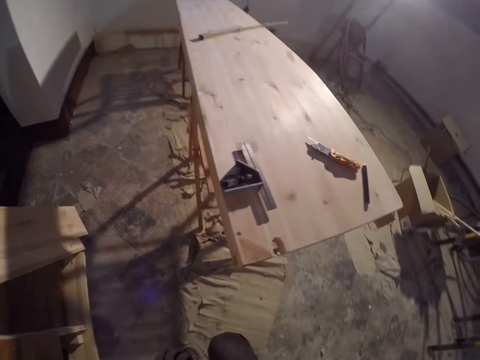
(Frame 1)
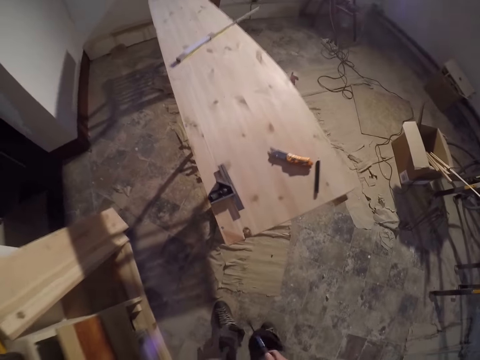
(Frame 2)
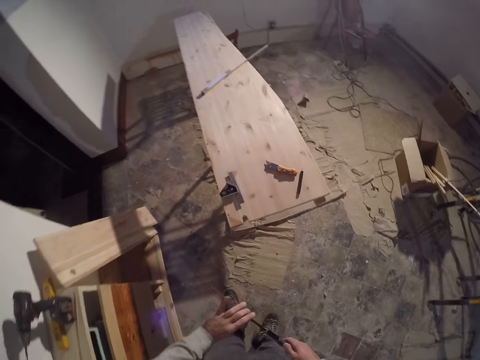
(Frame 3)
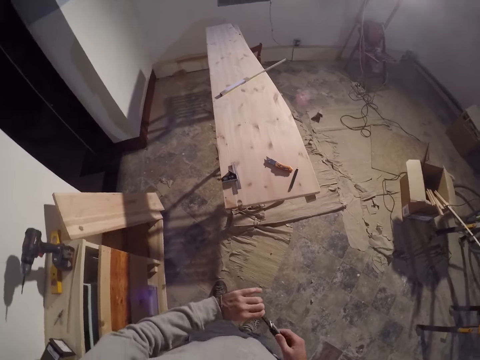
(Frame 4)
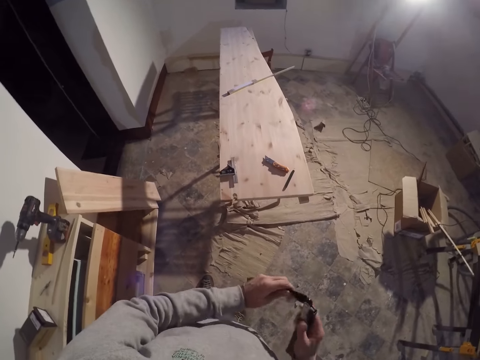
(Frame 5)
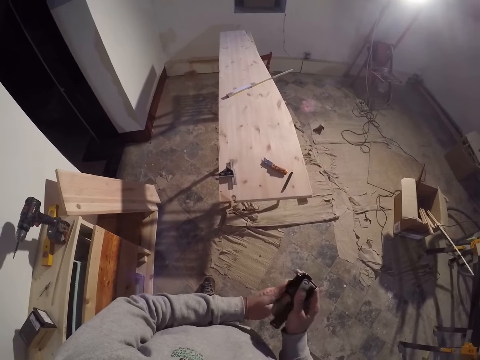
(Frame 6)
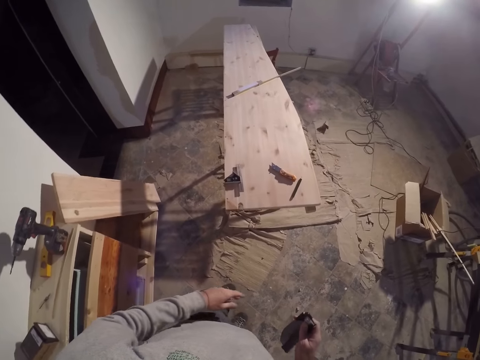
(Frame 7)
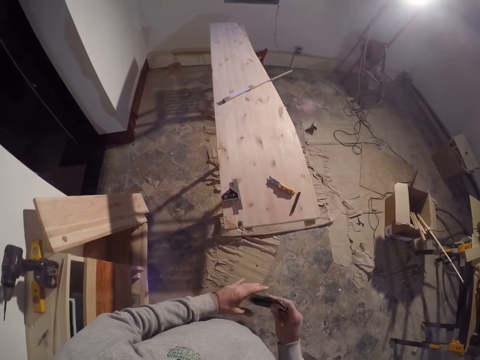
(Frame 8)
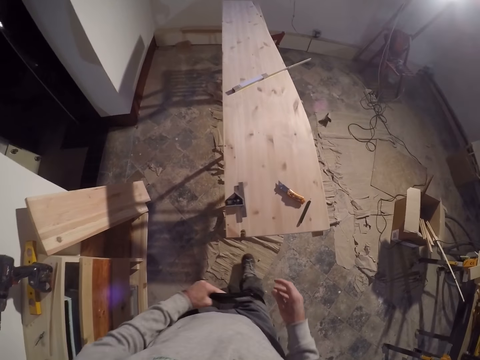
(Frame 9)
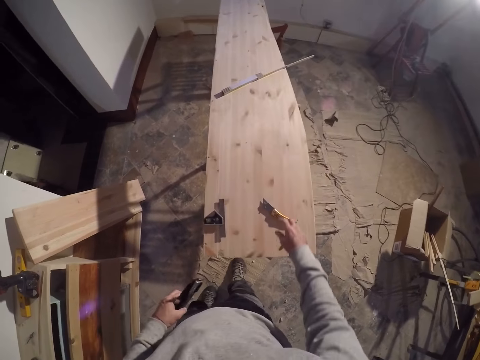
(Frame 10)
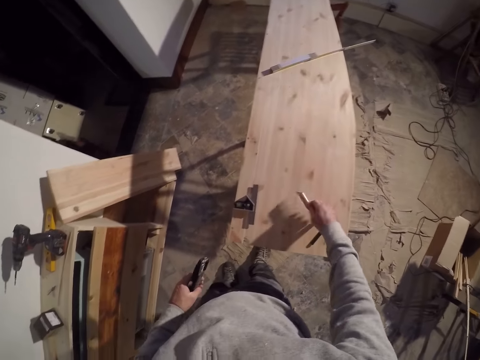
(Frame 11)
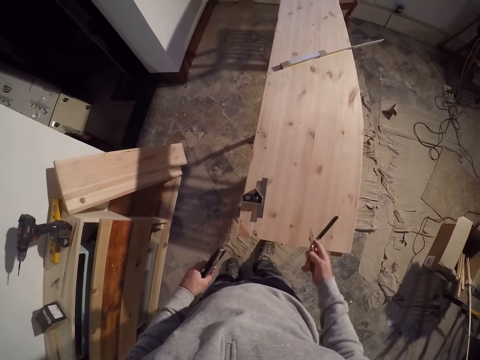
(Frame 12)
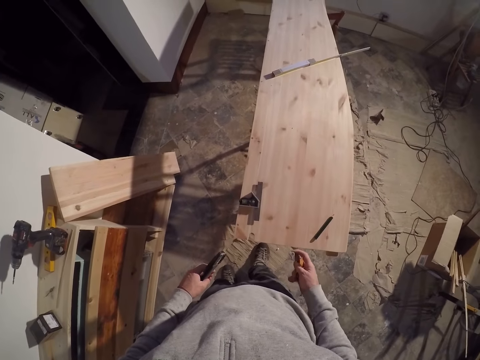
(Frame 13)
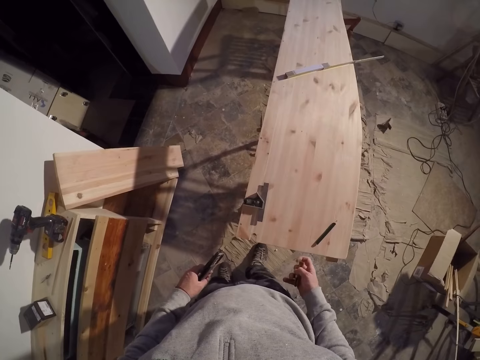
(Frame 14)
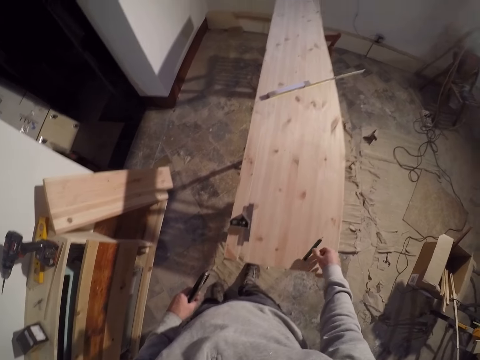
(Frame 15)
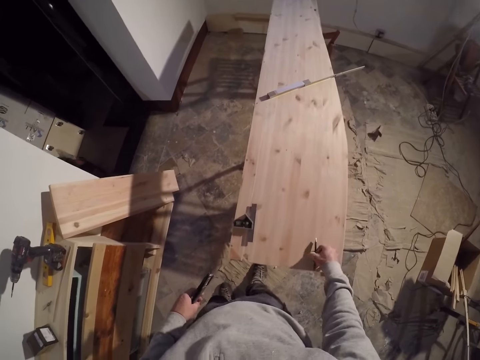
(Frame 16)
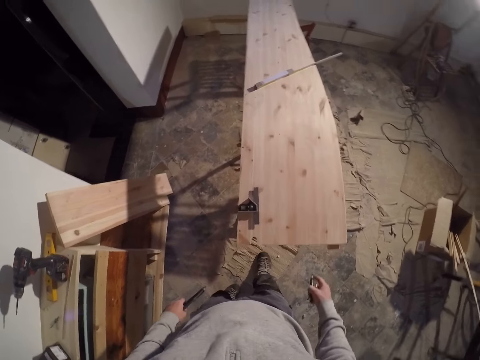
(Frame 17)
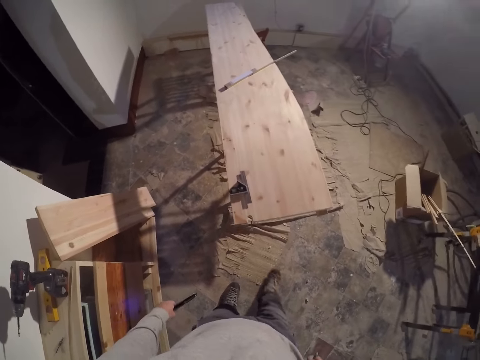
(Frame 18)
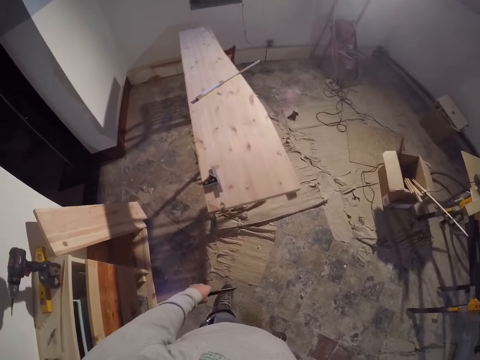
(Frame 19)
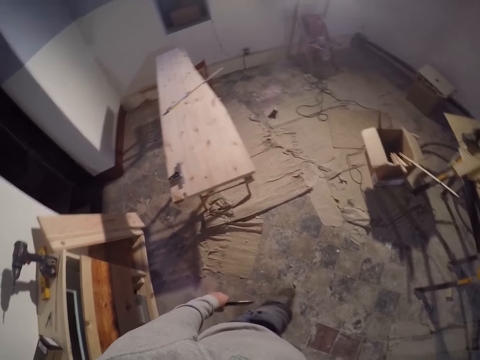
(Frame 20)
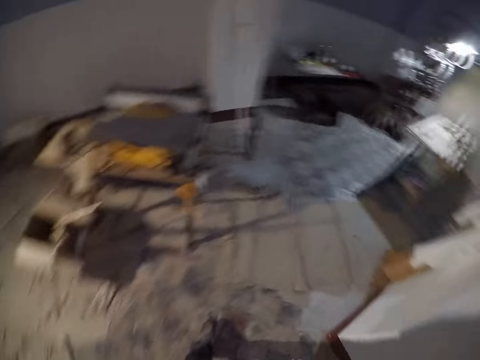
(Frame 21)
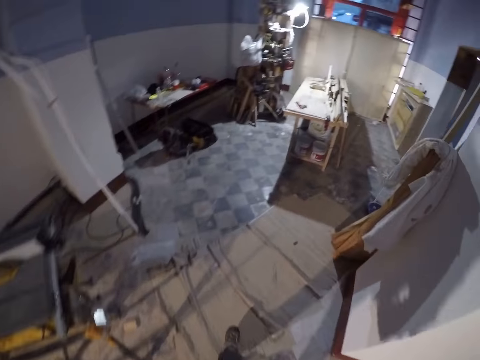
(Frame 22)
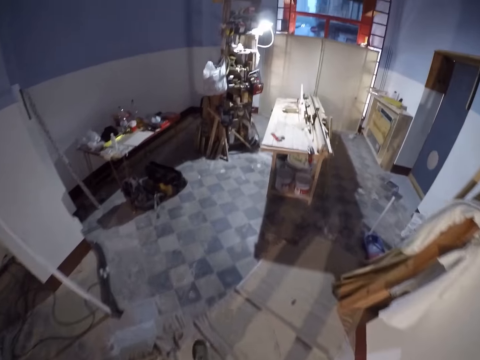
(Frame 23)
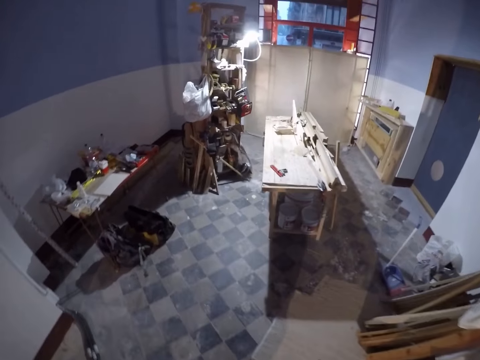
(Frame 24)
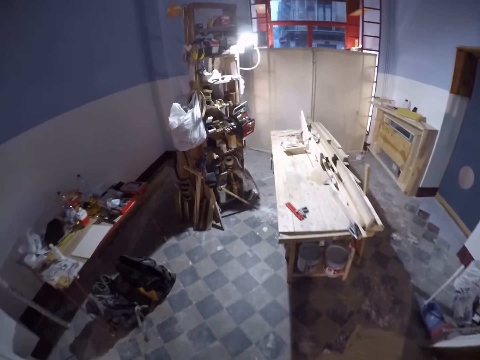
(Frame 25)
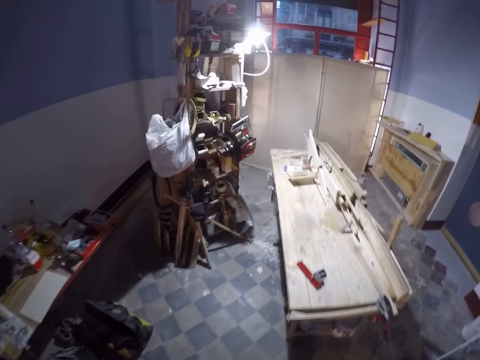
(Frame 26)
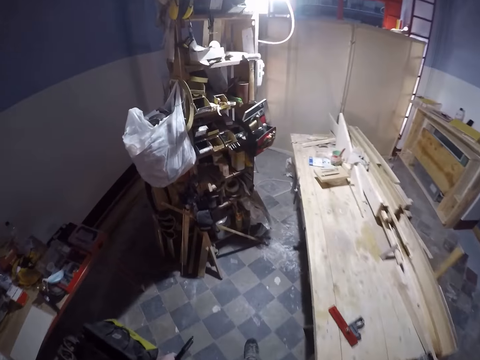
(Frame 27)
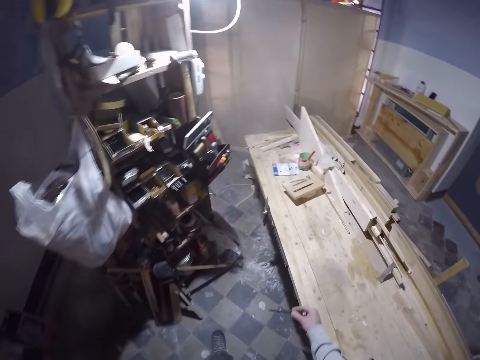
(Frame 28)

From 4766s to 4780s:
The camera wearer stands up. He folds the hand saw with both hands. He transfers the hand saw from his right hand to his left hand. He takes the pen knife from the top of the wood. He folds the pen knife in his right hand. He takes the pencil from the top of the wood with his right hand. He walks to the other part of the workshop.

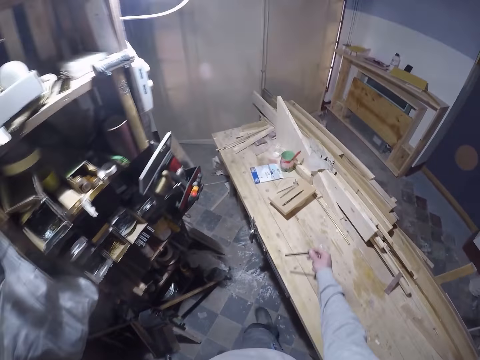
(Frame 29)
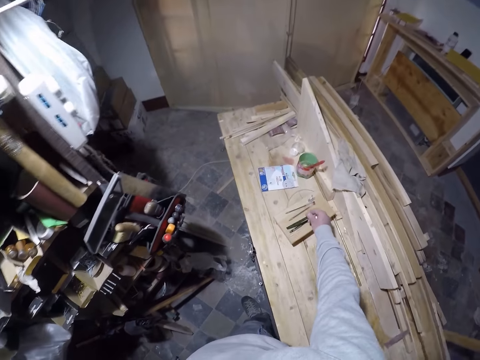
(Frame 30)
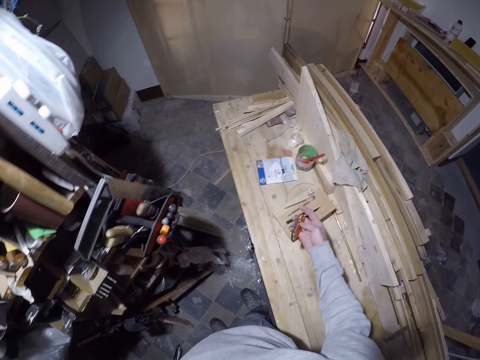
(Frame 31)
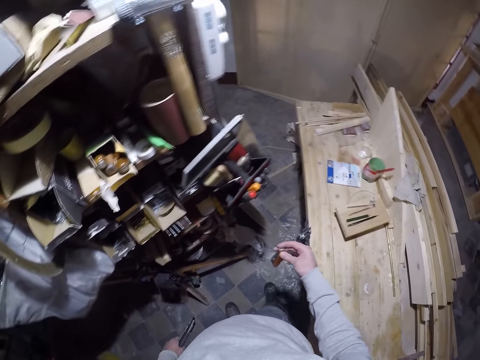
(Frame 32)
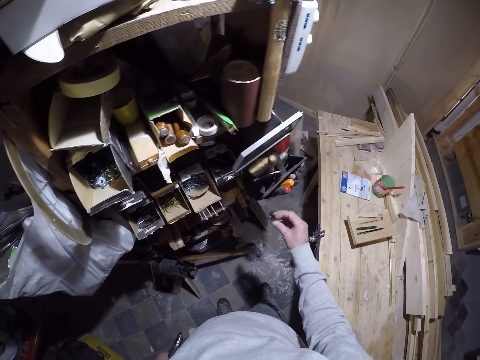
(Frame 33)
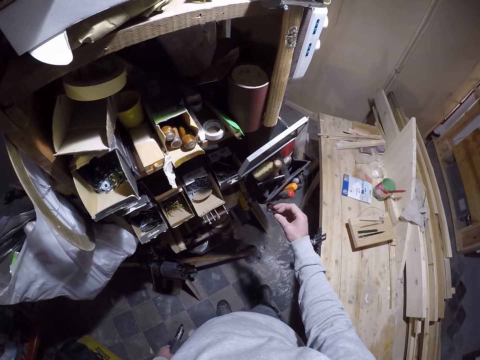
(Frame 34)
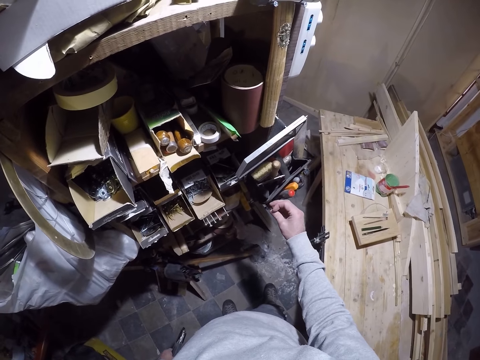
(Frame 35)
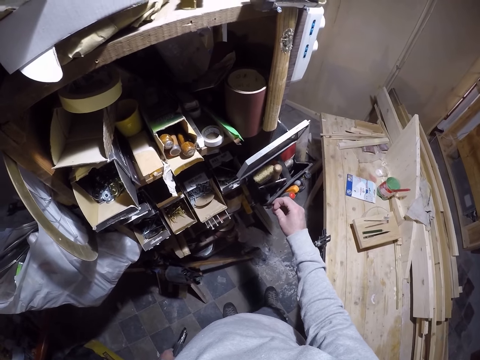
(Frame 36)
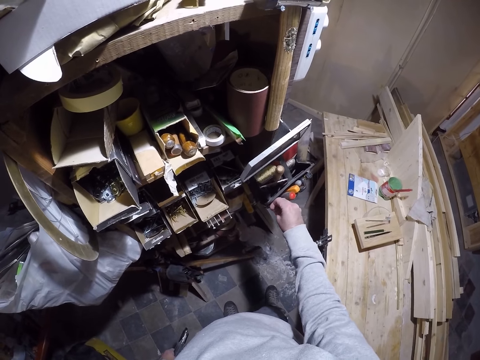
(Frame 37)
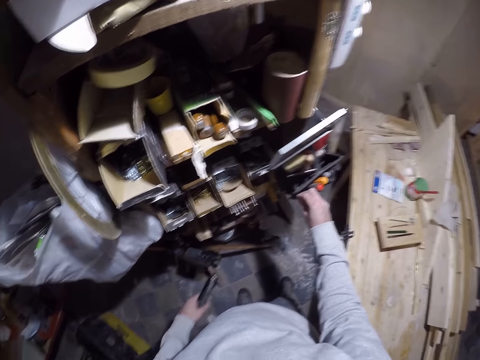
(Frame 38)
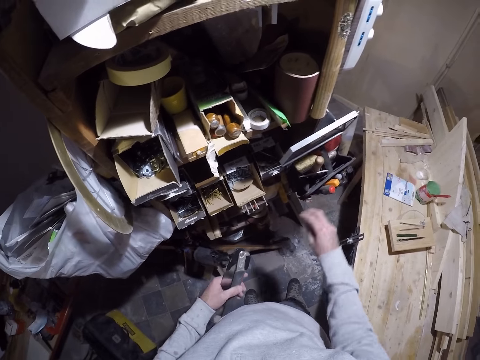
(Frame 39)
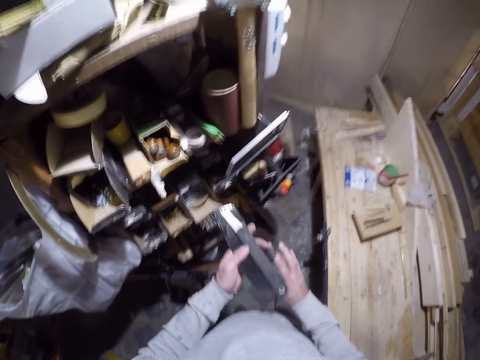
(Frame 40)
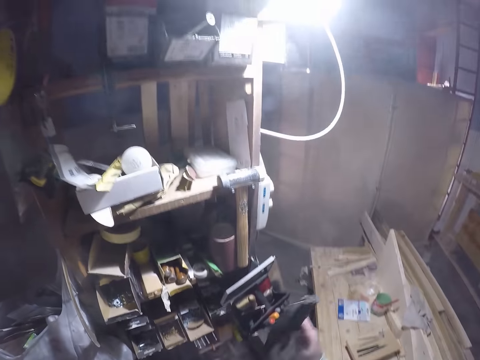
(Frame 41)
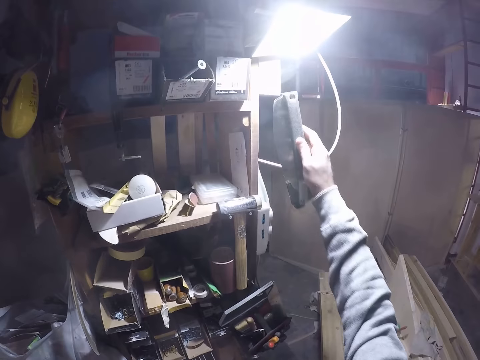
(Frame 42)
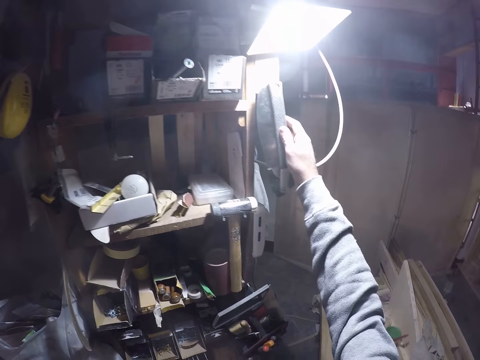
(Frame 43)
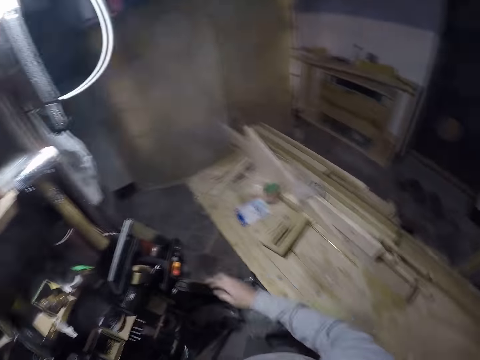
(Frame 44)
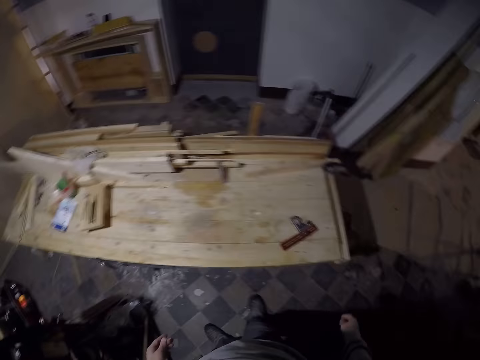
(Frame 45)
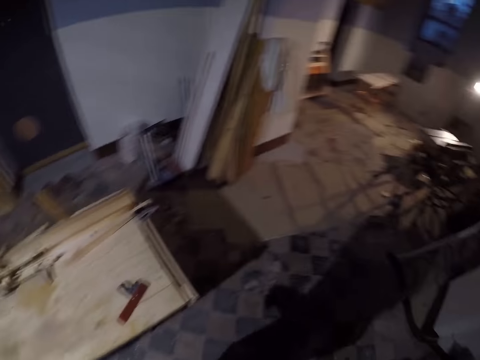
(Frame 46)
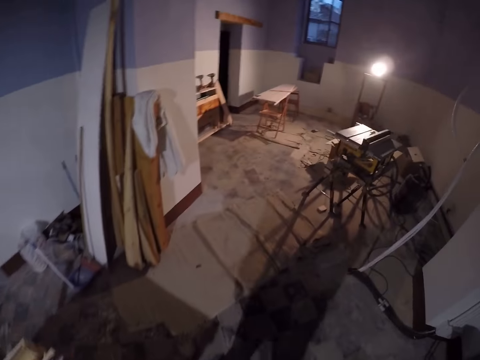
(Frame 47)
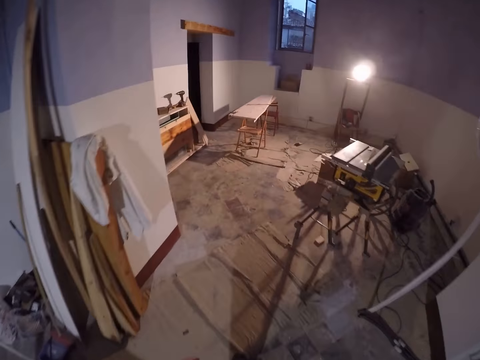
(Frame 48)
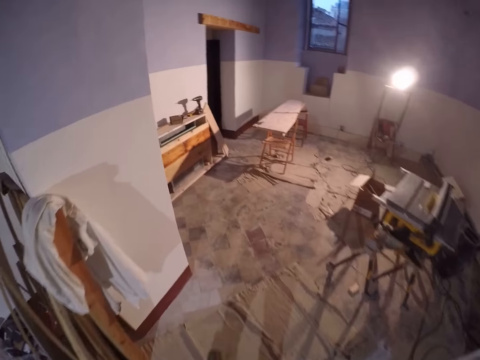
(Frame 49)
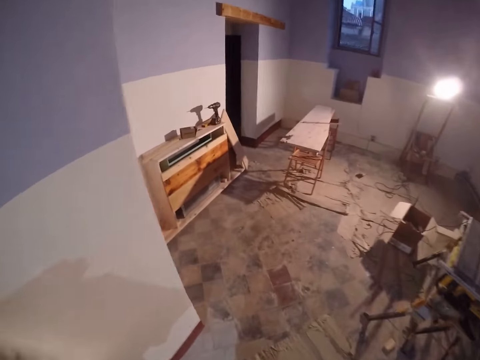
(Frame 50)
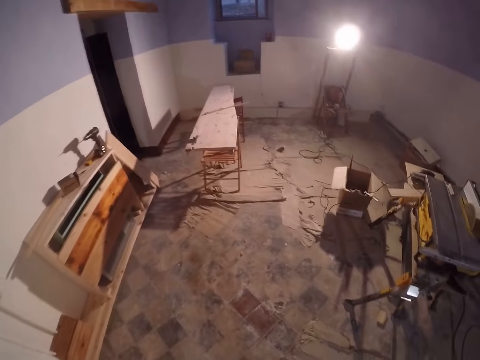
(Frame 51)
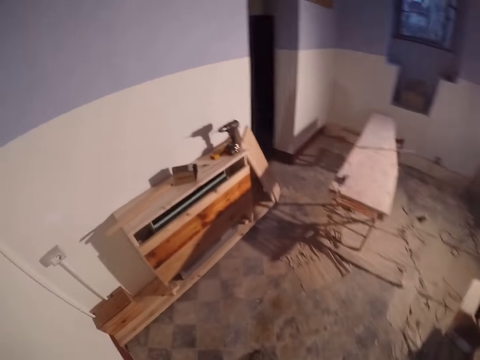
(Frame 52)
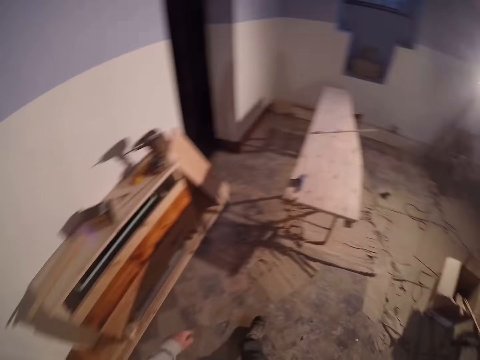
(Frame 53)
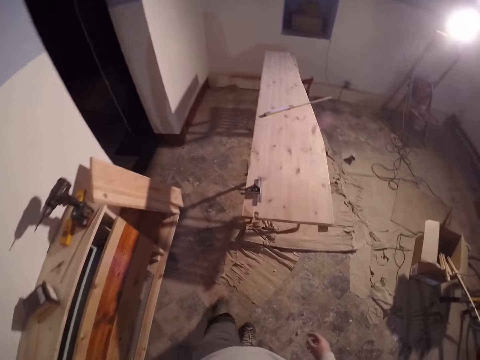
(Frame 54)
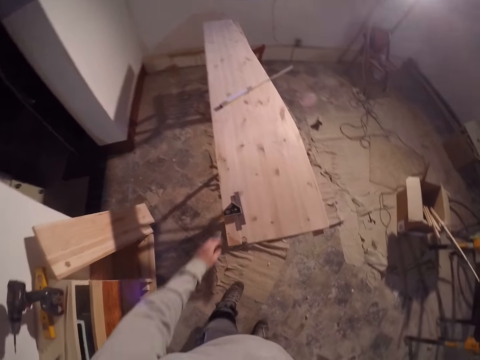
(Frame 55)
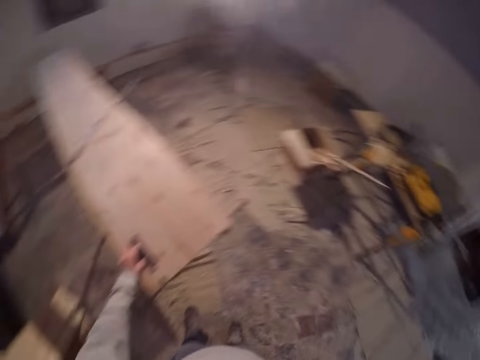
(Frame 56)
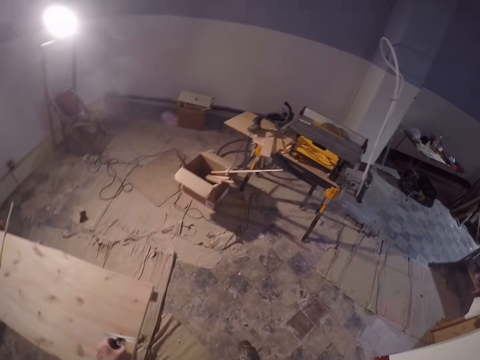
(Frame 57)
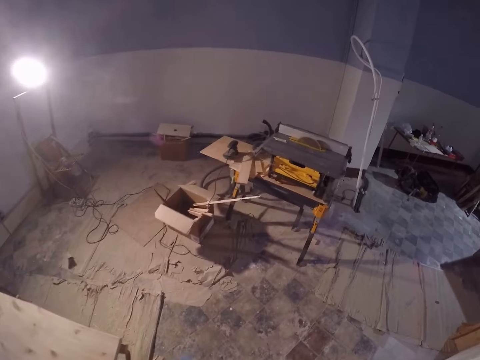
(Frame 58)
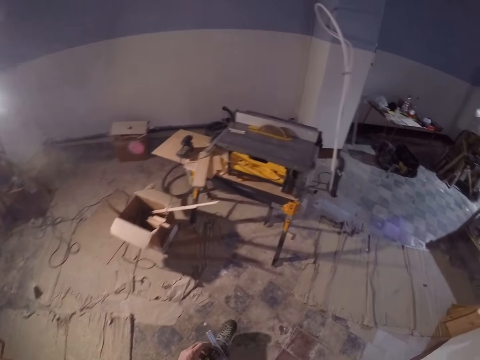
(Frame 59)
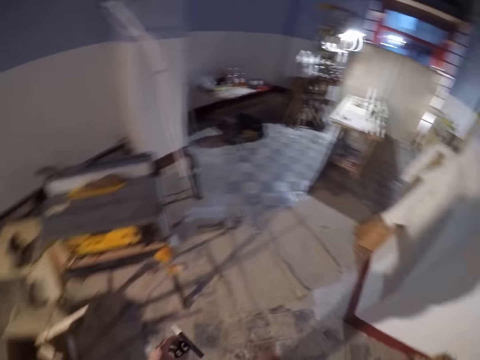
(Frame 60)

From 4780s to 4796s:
The camera wearer places the pen on a workbench with his right hand. He puts the folding knife in a bag on a cabinet with his right hand. He places the saw in his right hand. He hangs the saw on the cabinet with his right hand. He picks up a knife from the plank with his left hand.
